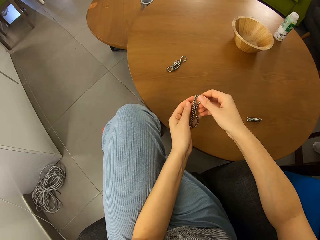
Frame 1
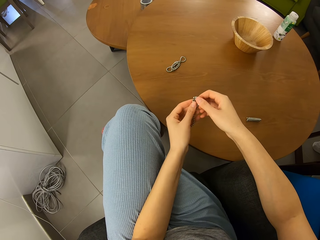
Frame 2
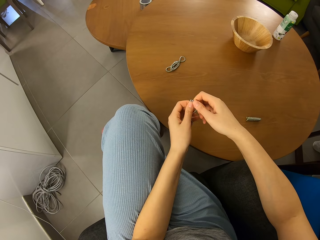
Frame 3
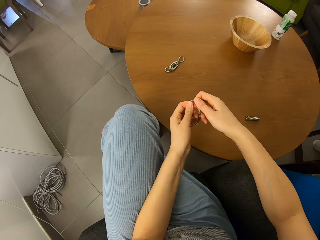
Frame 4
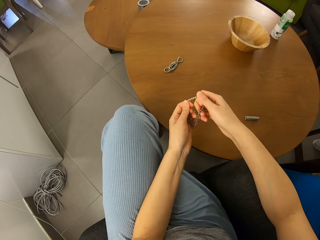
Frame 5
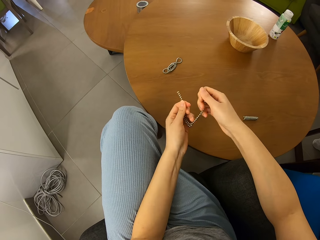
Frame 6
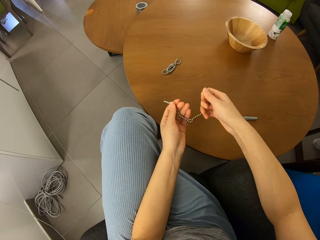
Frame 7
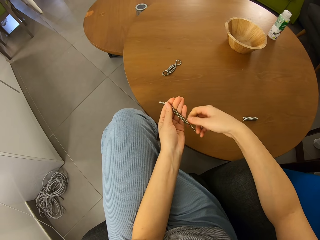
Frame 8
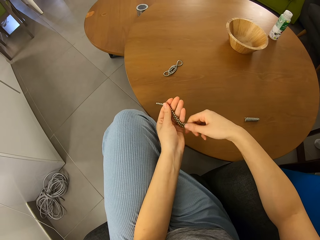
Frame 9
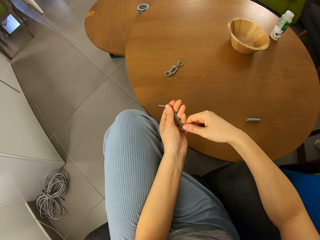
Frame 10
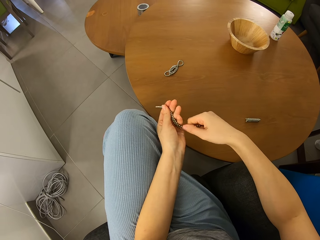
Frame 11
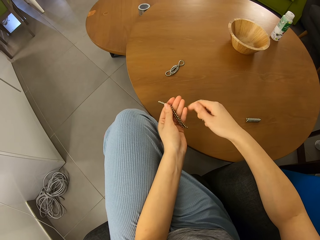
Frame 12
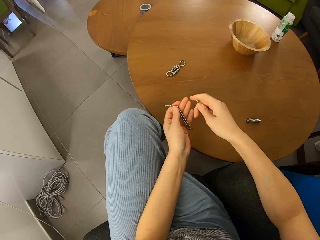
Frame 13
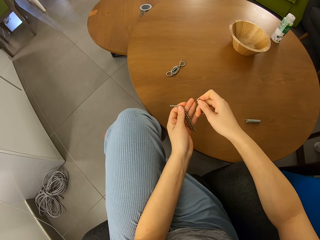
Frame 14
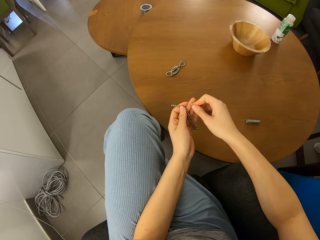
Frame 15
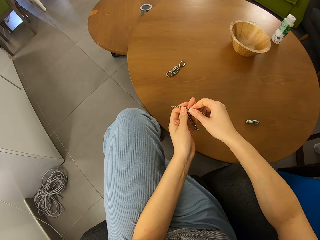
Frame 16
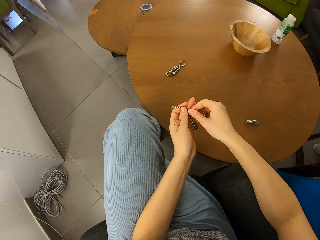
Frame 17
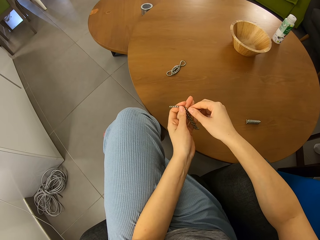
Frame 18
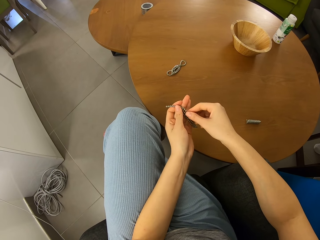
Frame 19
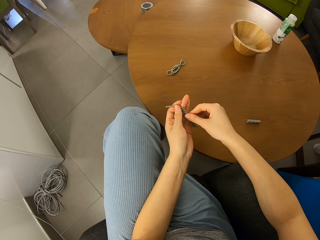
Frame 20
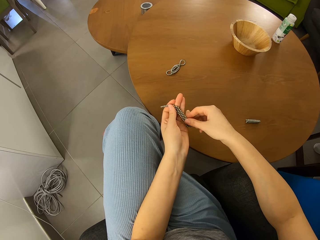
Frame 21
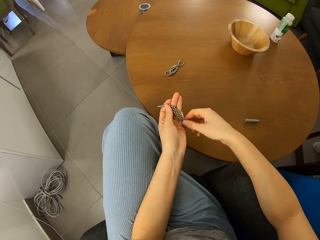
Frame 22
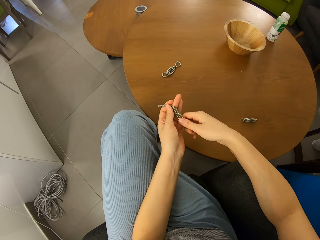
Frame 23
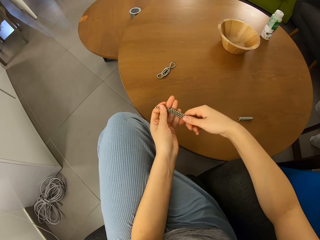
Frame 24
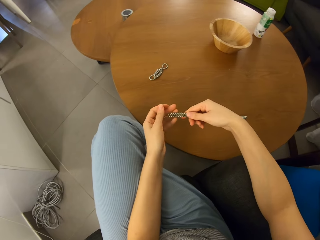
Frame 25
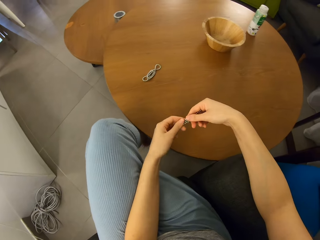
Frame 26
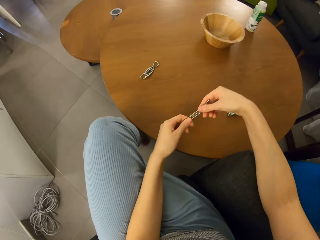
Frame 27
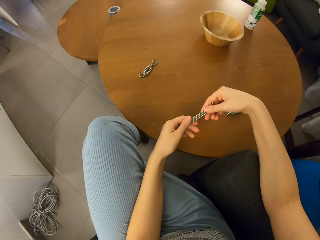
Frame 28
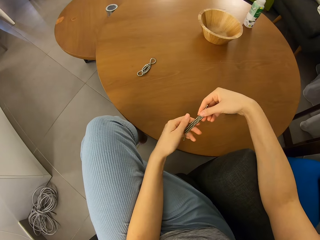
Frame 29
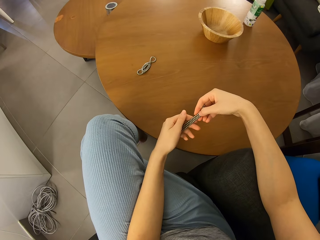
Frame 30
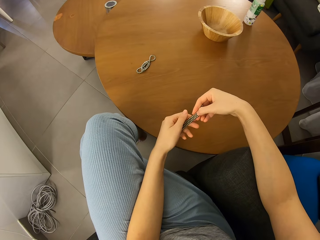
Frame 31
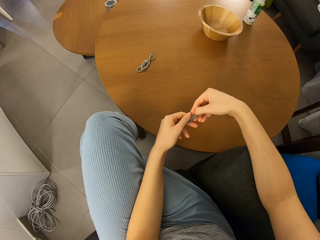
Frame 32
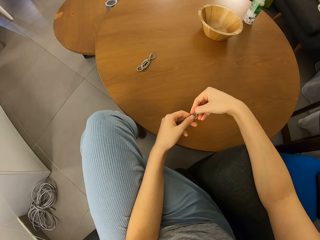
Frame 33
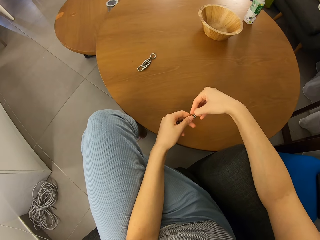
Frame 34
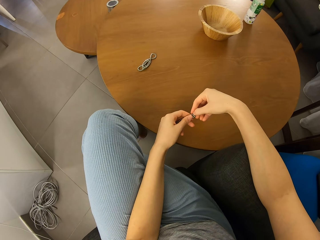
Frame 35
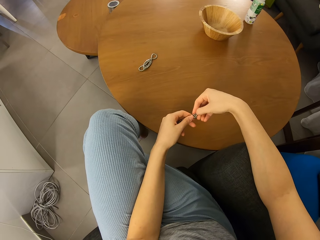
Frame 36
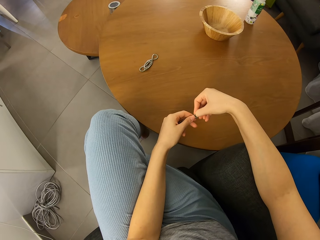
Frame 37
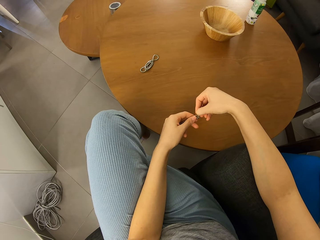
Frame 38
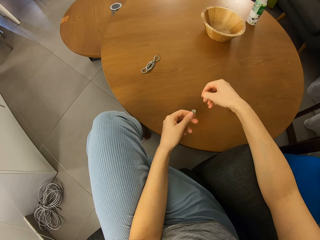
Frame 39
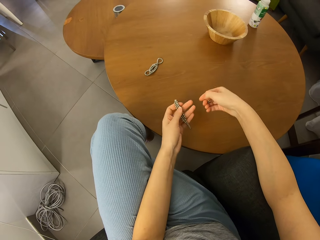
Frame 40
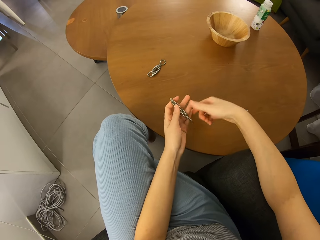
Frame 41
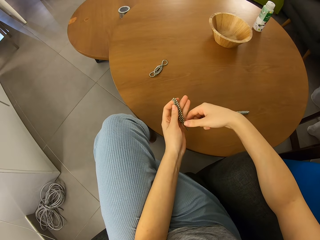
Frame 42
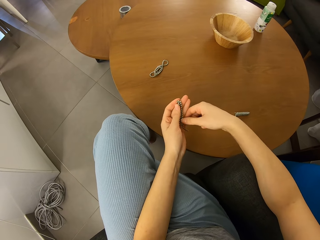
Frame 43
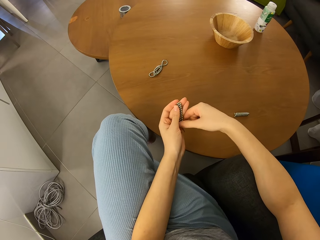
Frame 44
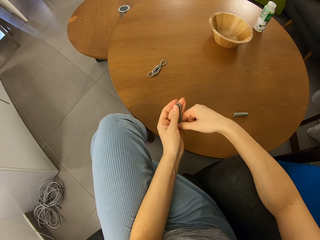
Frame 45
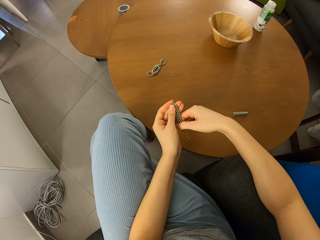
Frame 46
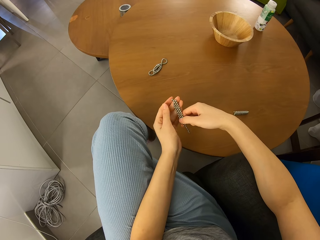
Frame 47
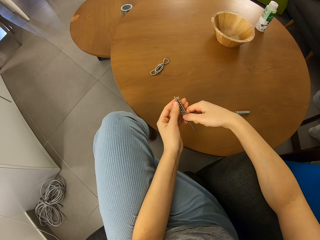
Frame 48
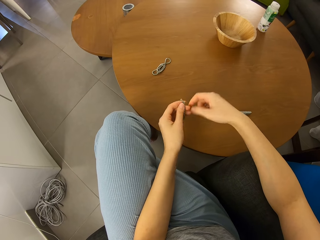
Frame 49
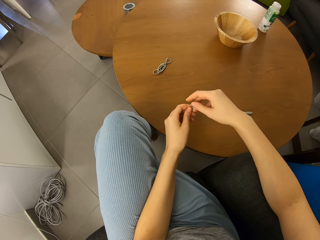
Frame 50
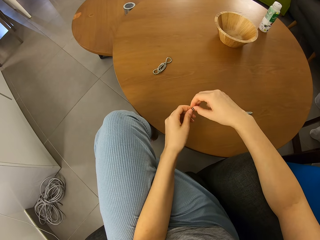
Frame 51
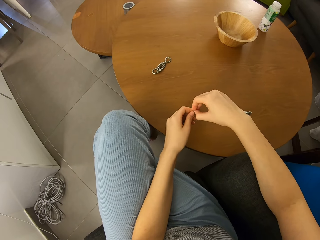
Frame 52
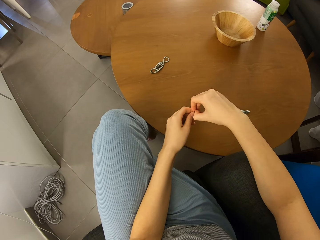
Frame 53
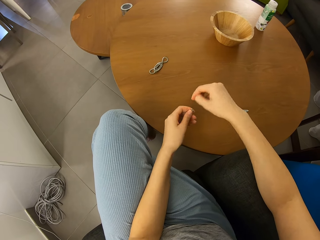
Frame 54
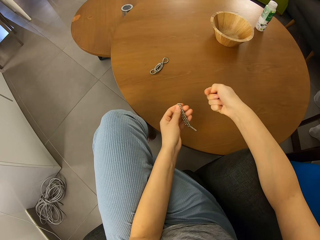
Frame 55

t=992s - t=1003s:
The camera wearer cuts a piece of neodymium magnet spheres. They join pieces of the neodymium magnet spheres. They cut a piece of the neodymium magnet spheres.

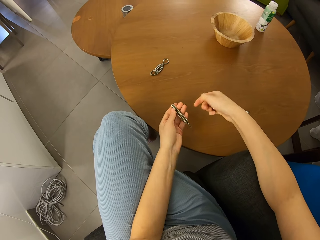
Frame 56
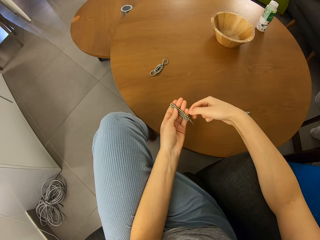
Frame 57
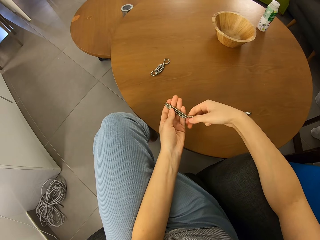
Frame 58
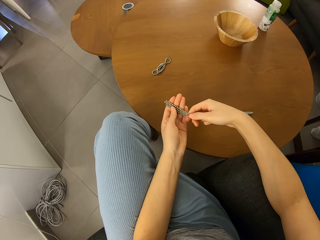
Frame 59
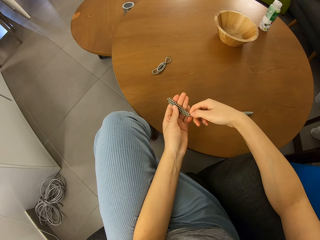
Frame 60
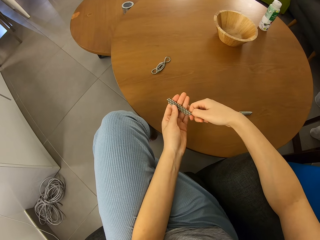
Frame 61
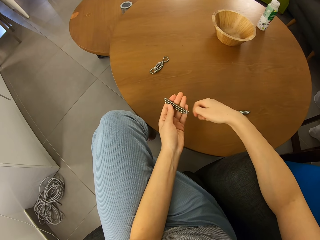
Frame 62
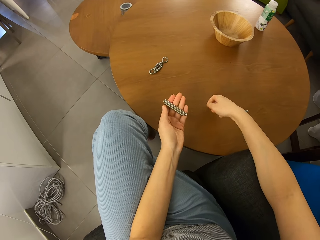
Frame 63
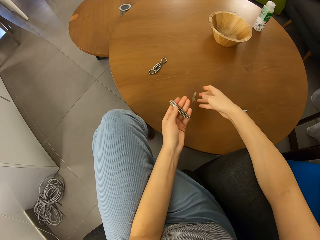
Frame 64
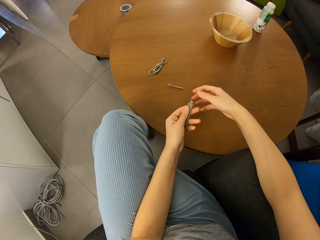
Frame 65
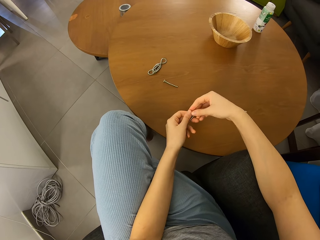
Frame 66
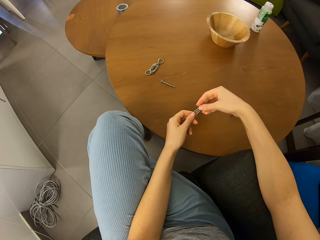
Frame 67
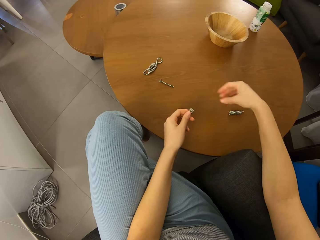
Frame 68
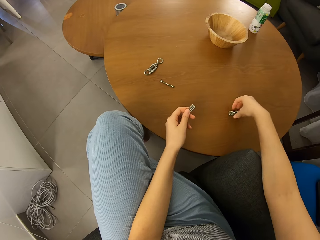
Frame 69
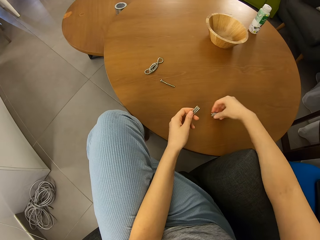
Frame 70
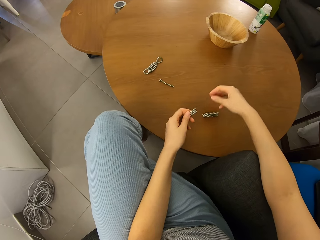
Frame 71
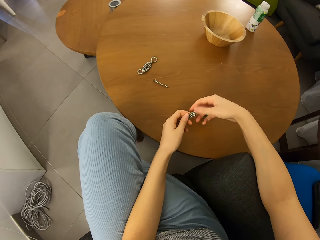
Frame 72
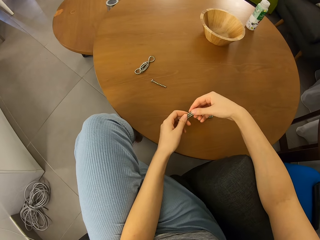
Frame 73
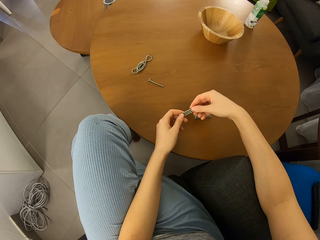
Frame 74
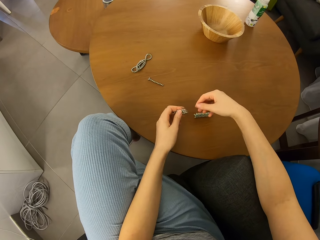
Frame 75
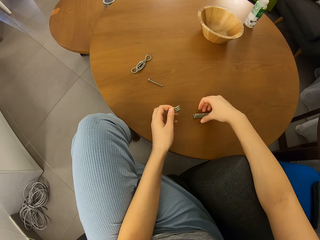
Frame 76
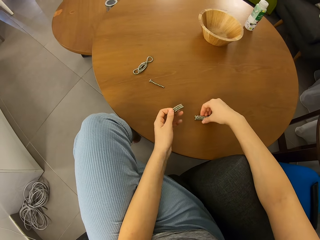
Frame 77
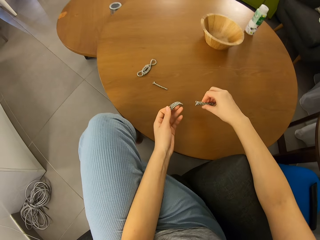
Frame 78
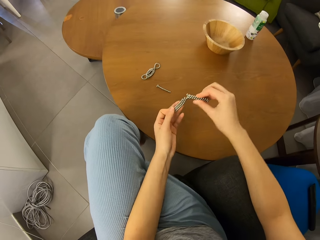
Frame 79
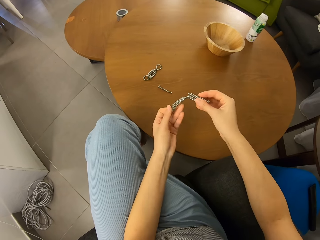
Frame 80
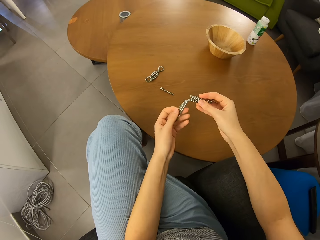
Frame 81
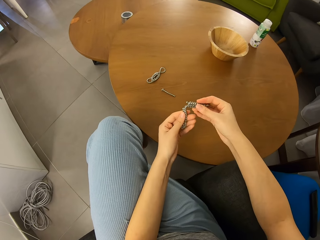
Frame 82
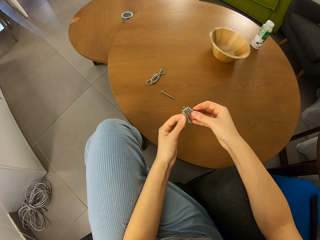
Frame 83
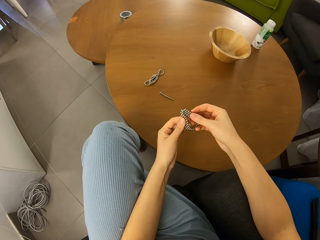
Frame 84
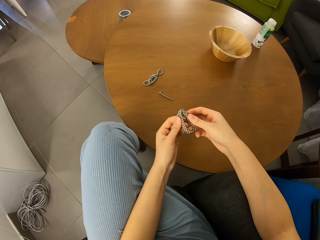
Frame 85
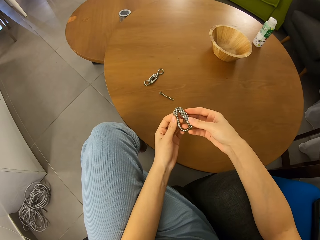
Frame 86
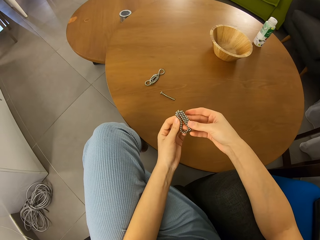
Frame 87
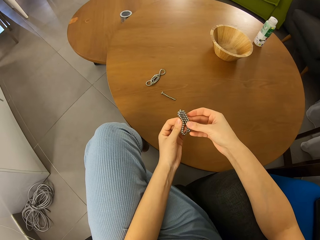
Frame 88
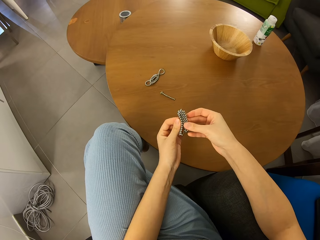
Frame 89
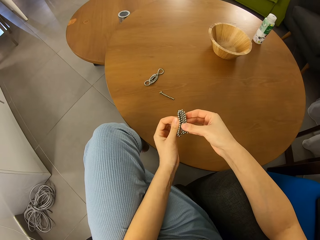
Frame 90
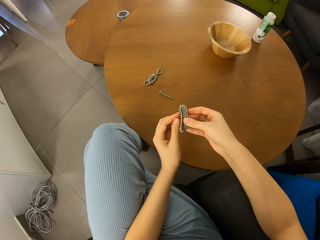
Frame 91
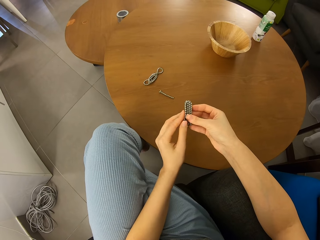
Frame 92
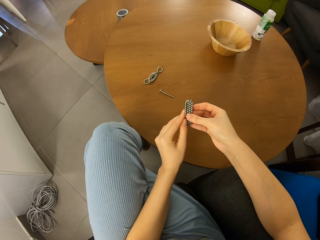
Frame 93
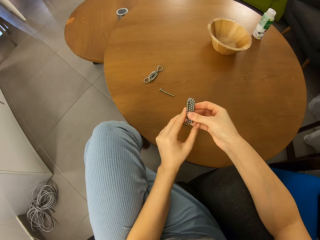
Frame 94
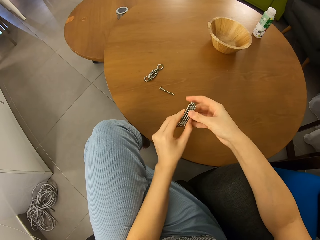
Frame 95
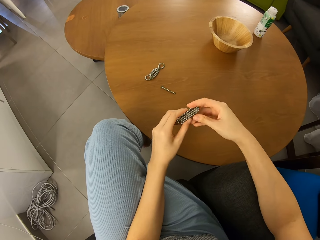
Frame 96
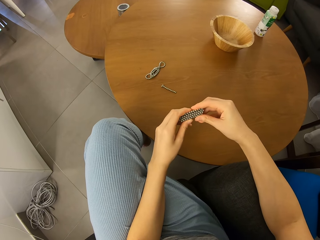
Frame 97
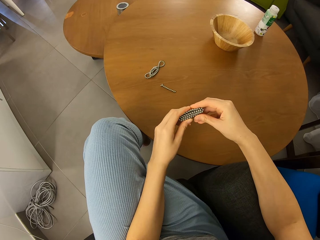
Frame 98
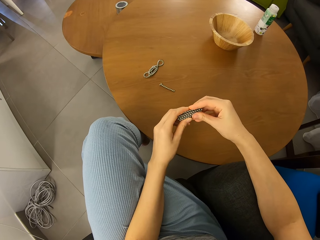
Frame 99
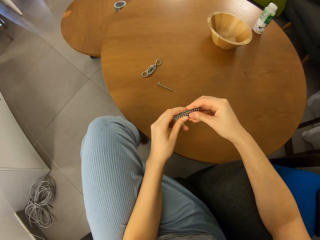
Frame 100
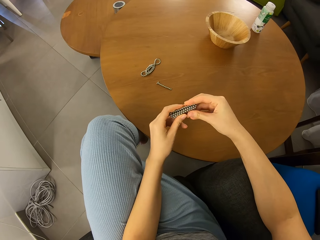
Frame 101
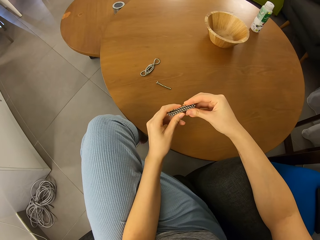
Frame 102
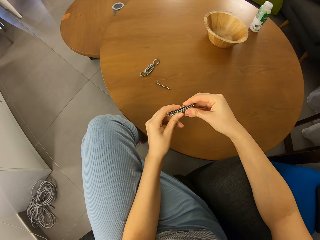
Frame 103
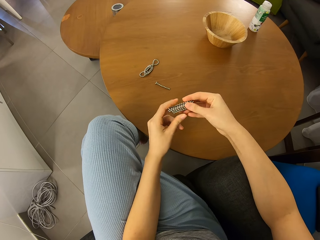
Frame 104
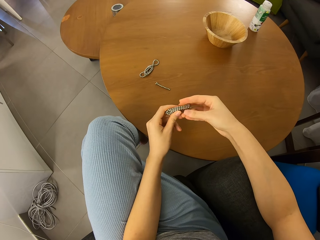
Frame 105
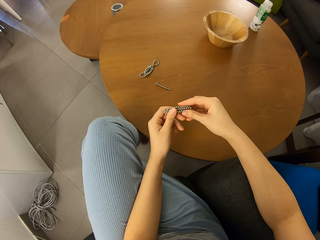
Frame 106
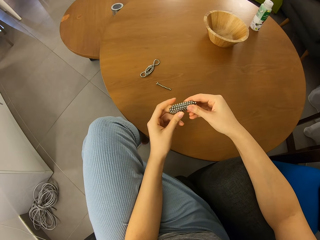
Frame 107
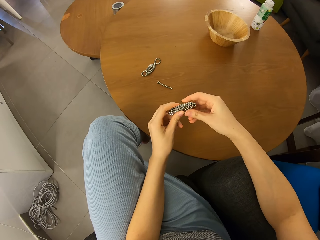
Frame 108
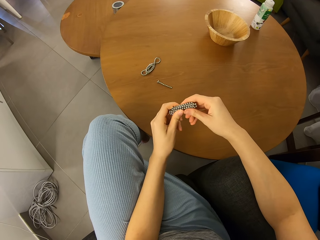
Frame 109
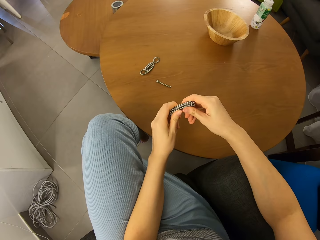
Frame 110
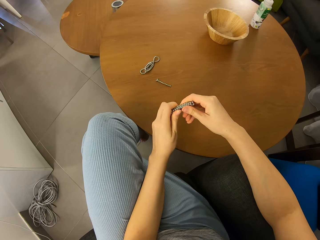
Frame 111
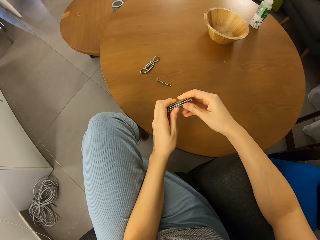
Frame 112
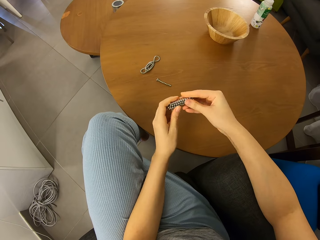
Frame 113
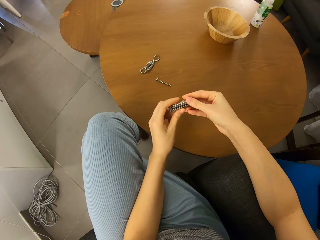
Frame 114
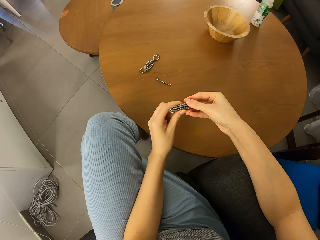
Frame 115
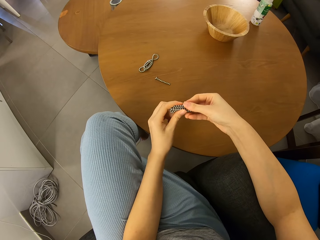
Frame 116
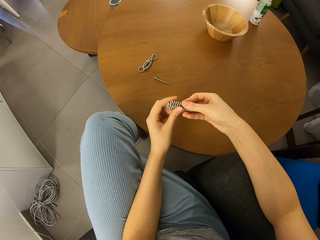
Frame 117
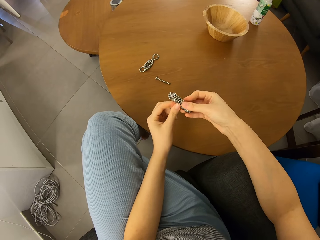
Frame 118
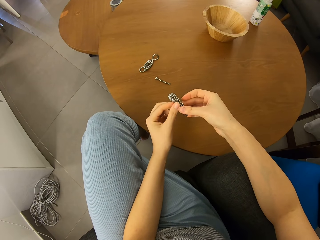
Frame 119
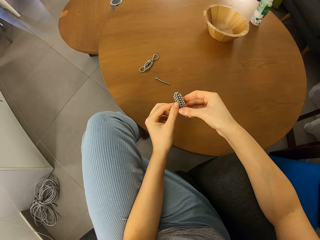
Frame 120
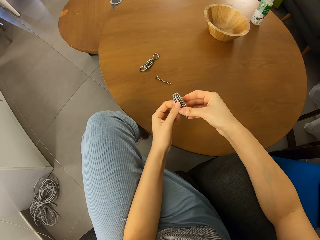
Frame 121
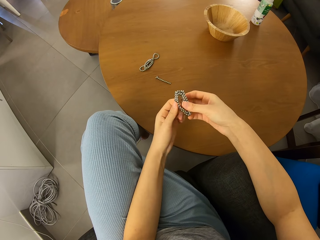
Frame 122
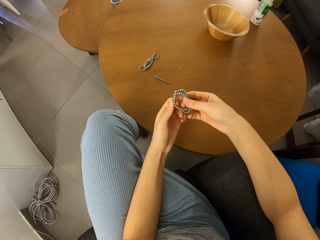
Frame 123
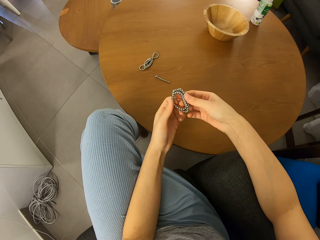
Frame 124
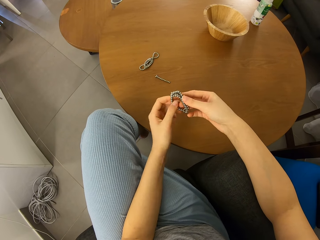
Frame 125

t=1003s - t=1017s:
The camera wearer drops a piece of neodymium magnet spheres on the table. They straighten a piece of the neodymium magnet spheres. They move a piece of the neodymium magnet spheres. They straighten a piece of the neodymium magnet spheres. They pick the neodymium magnet spheres with hands. They join pieces of the neodymium magnet spheres. They form a shape. They join the magnetic beads together.
